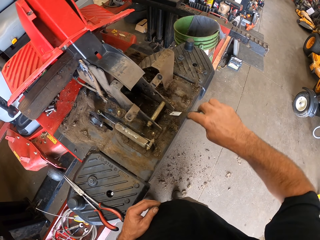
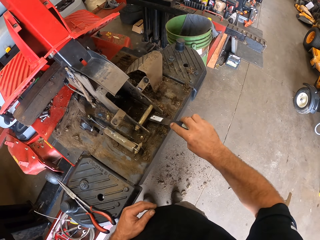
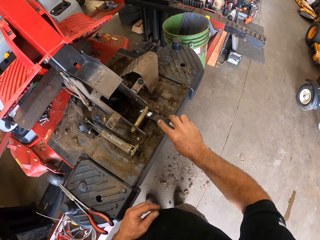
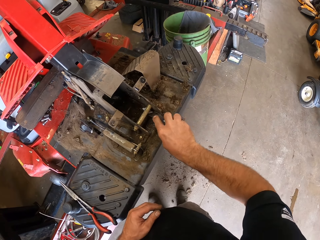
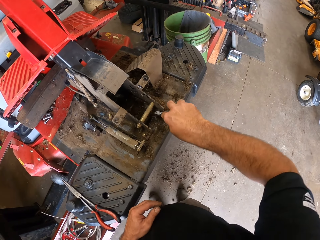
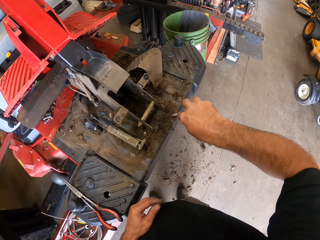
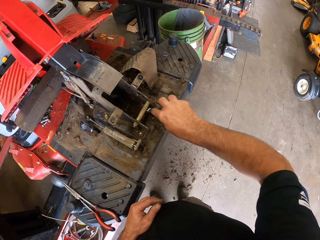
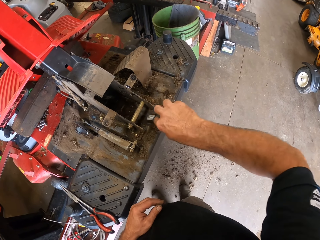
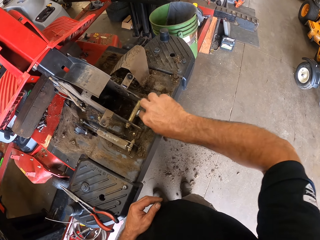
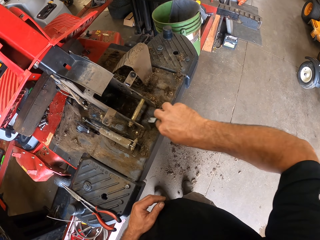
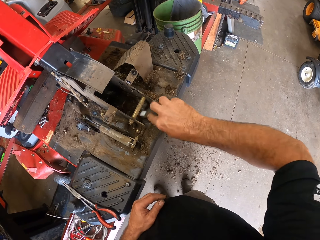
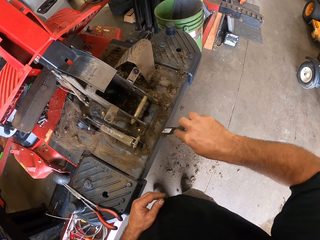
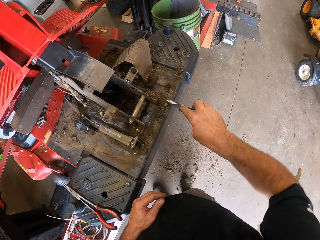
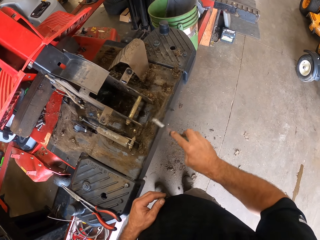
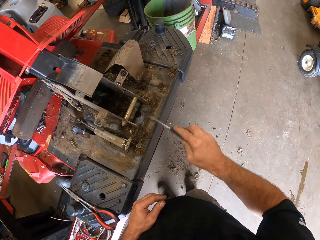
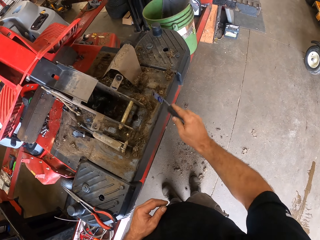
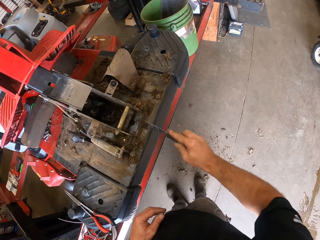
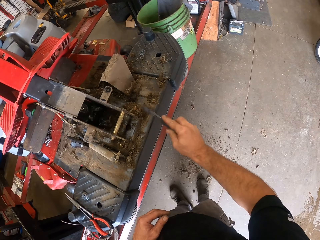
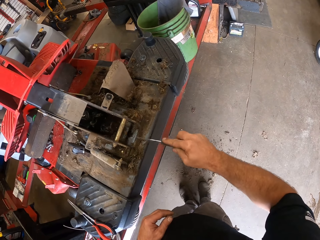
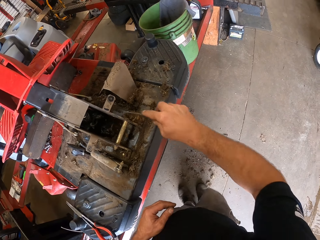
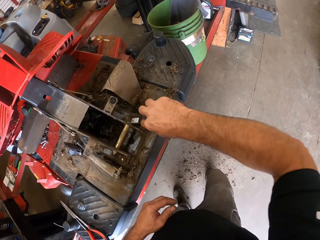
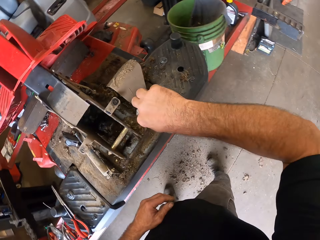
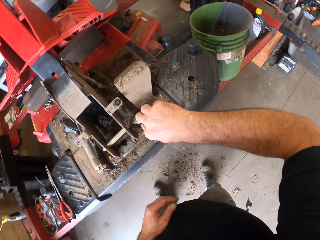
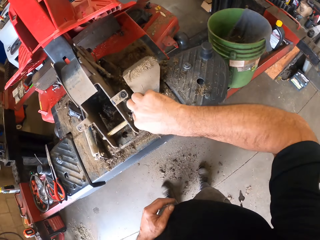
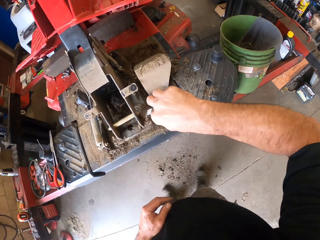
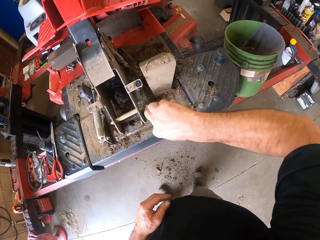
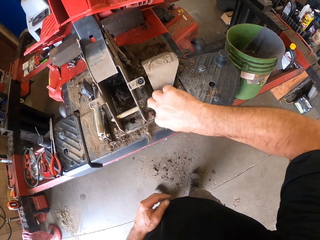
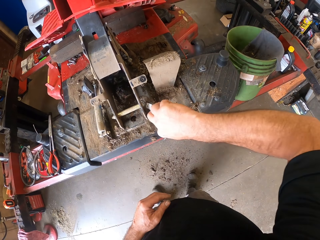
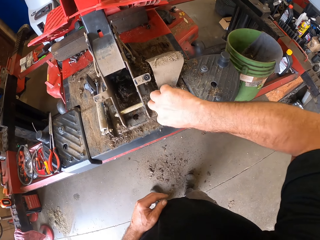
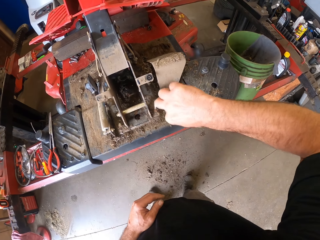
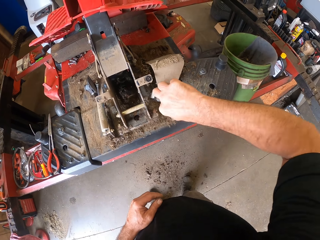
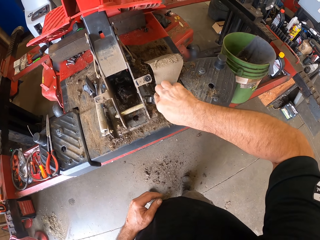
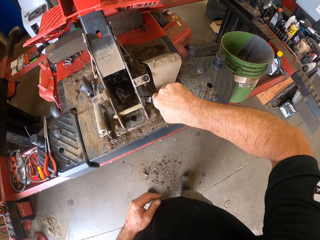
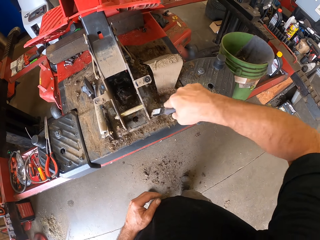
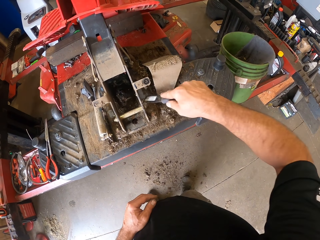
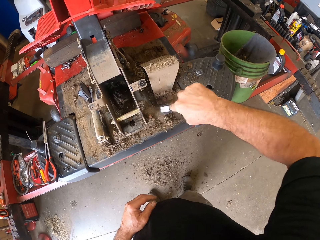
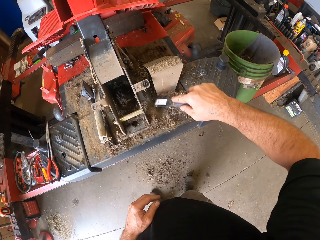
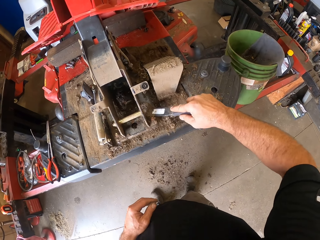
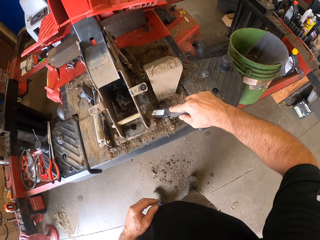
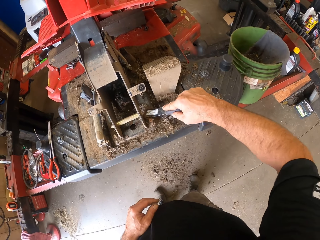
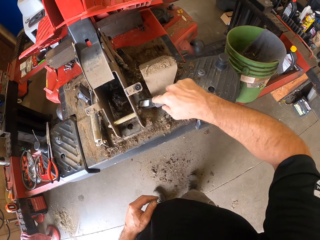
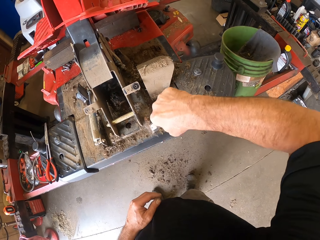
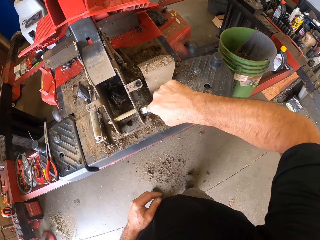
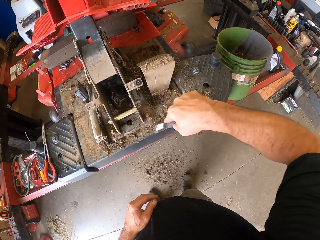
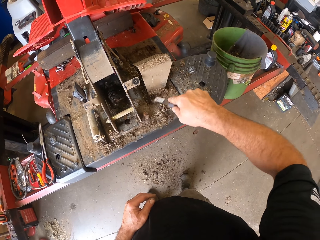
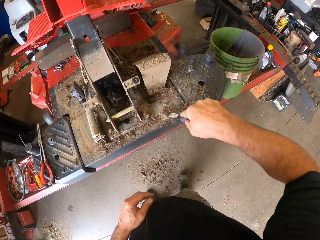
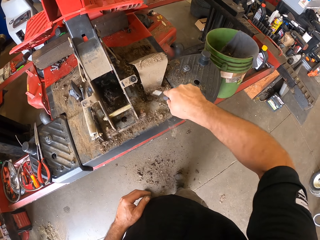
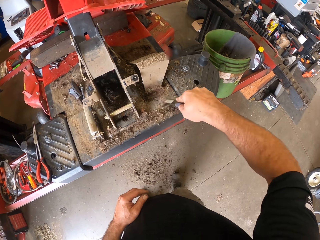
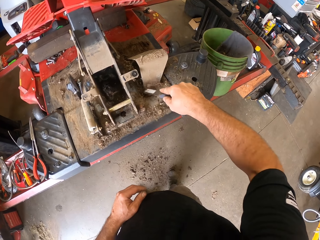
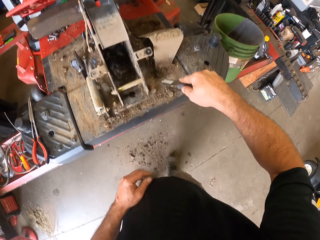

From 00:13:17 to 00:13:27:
The camera wearer throws the dirt down.

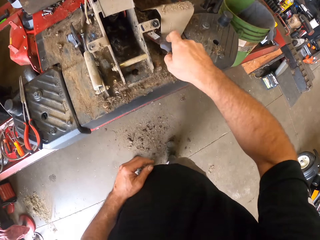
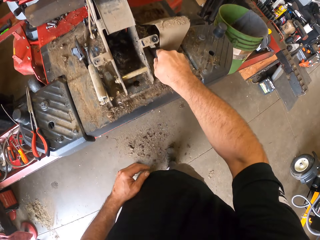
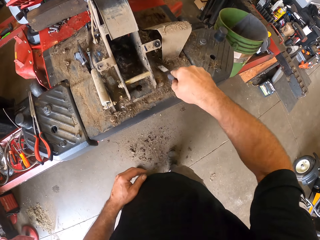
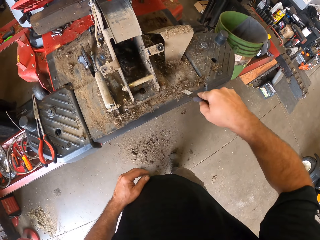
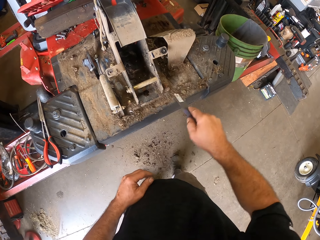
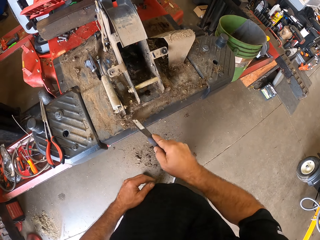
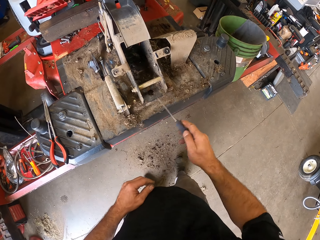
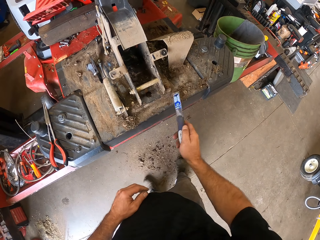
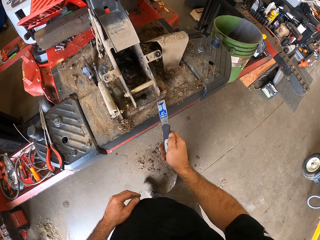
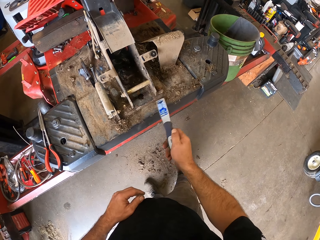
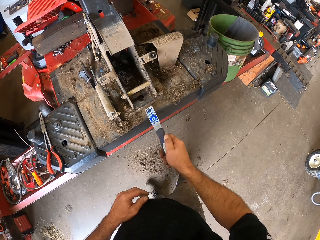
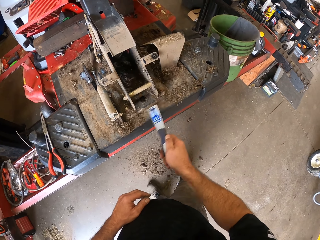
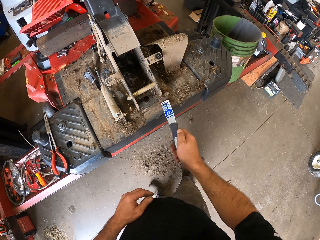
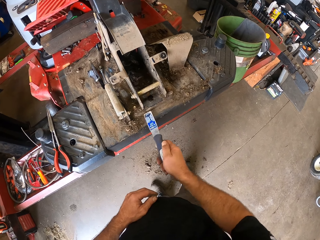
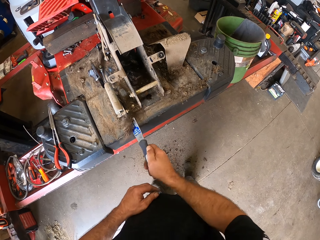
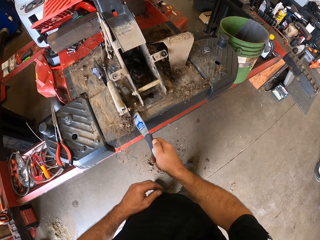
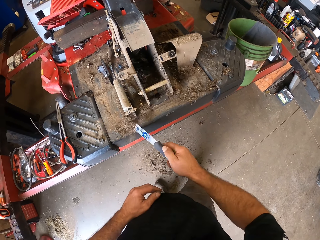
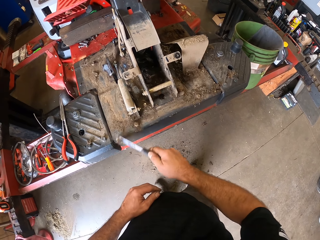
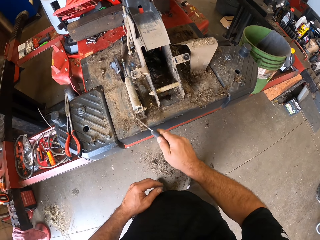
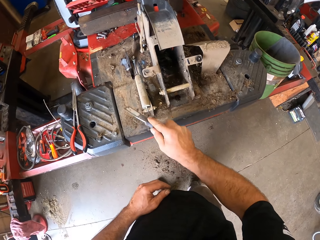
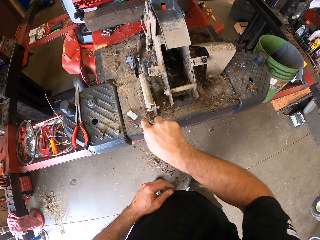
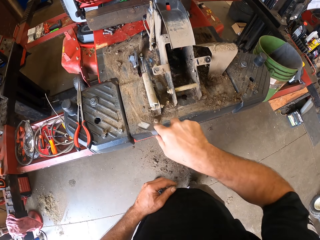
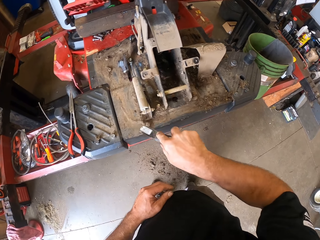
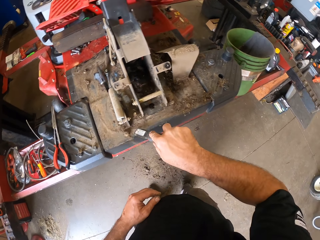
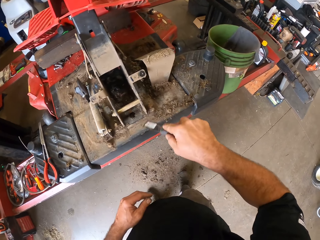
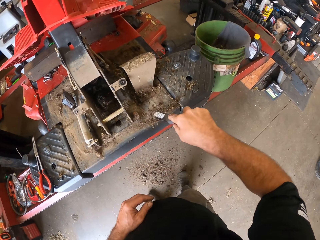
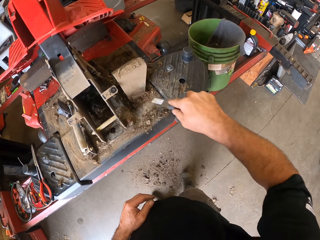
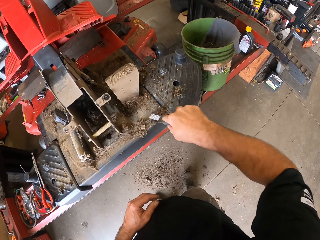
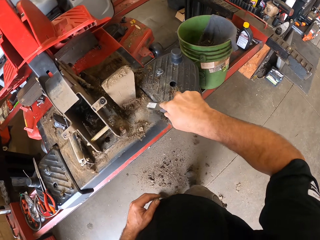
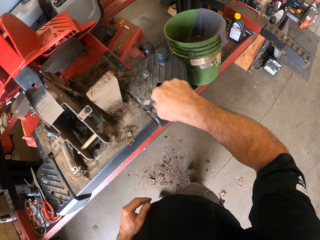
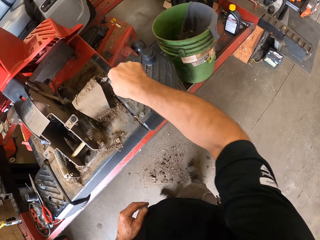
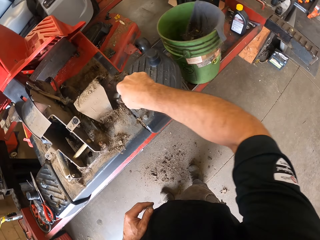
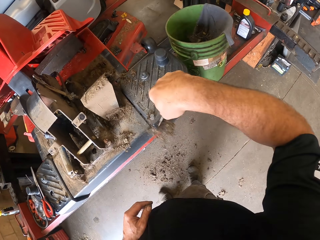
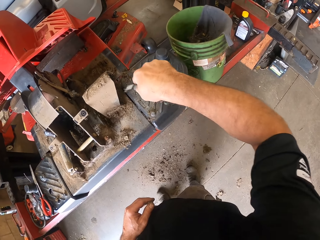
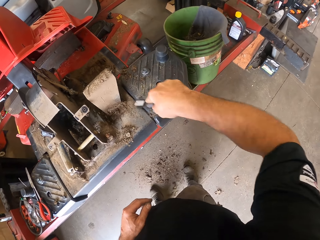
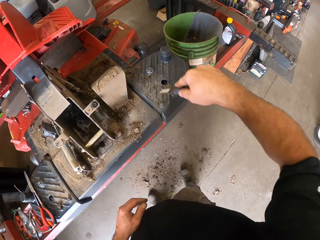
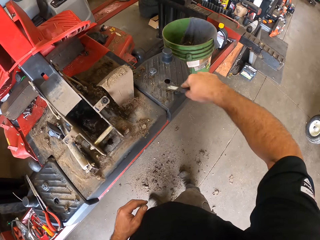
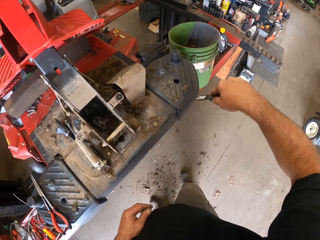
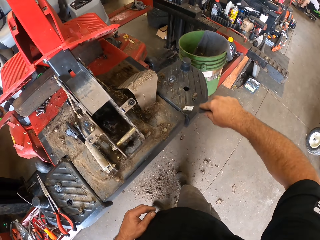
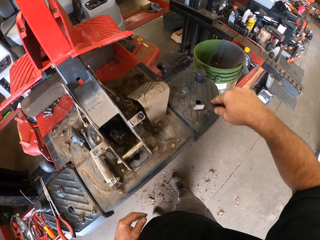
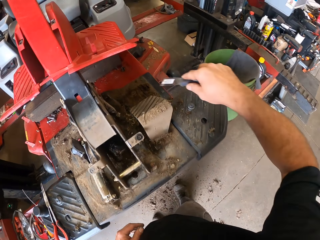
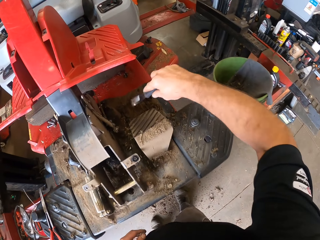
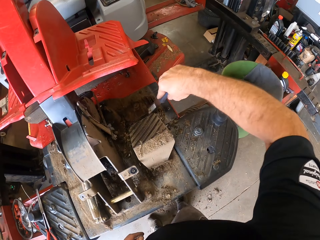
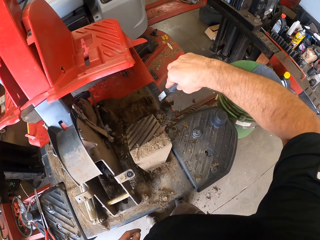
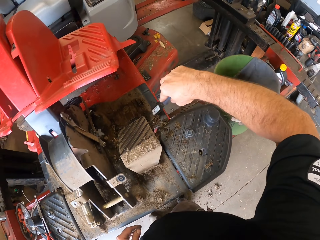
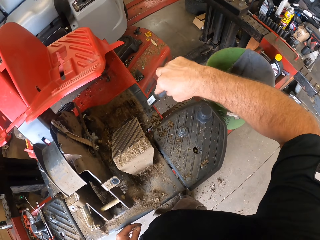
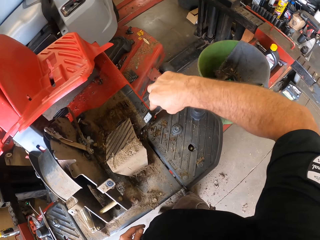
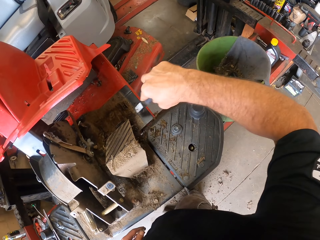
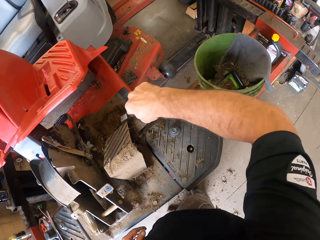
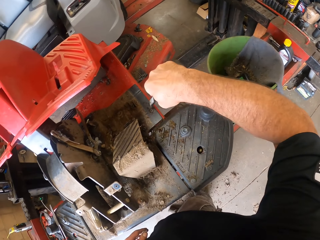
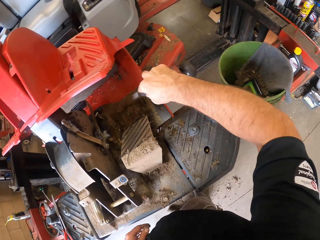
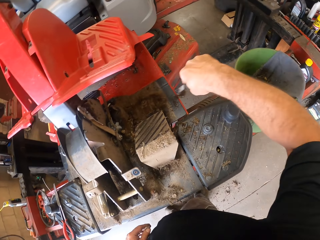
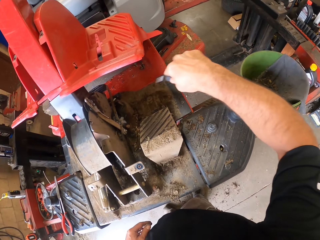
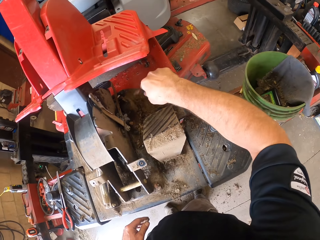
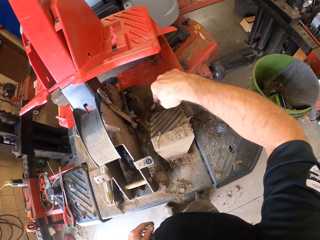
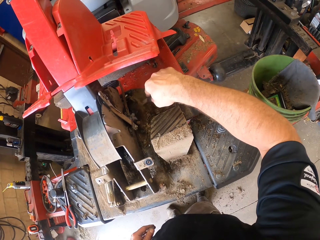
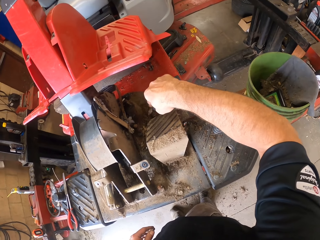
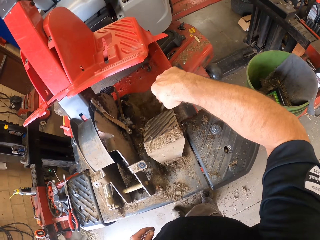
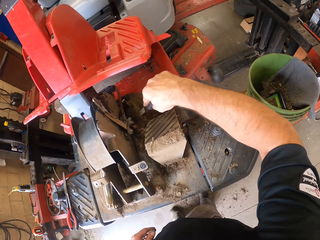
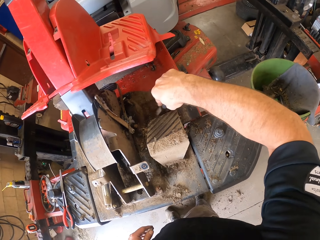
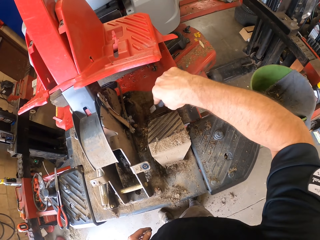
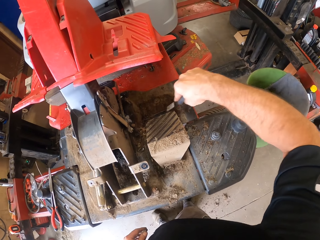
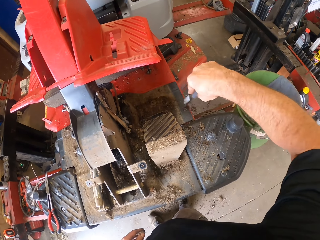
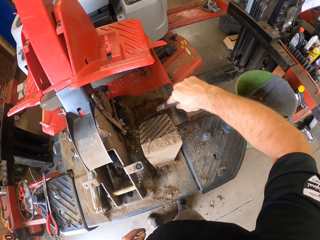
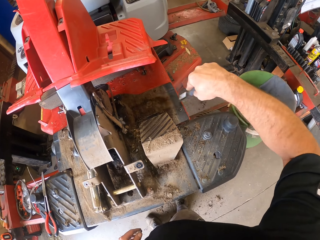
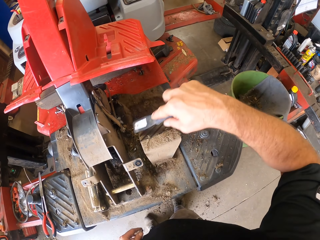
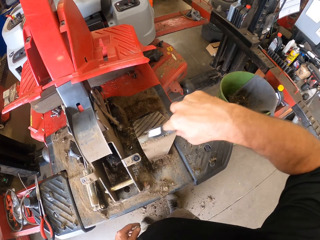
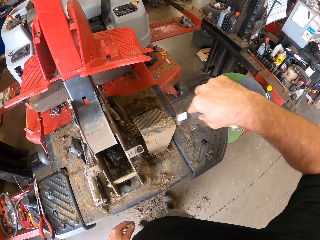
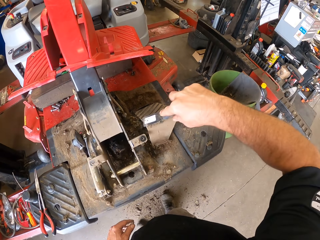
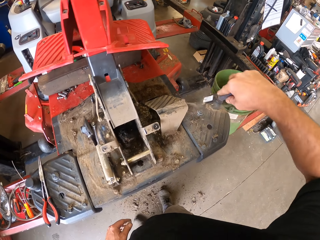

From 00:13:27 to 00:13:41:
The camera wearer collects the dirt. They throw the dirt down. They collect the dirt. They throw the dirt down.
